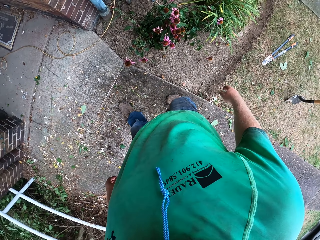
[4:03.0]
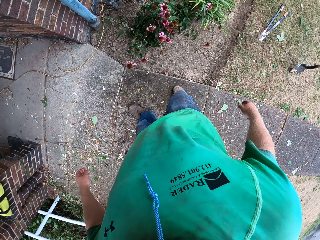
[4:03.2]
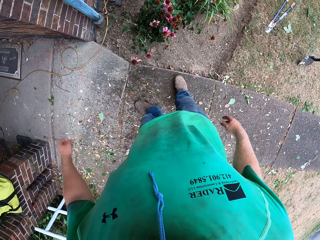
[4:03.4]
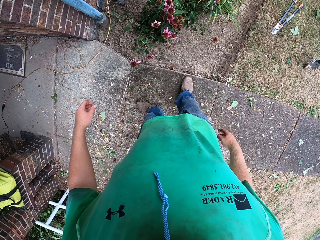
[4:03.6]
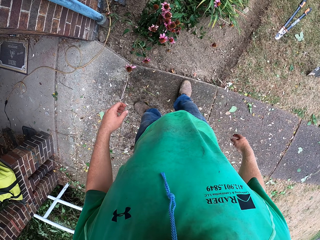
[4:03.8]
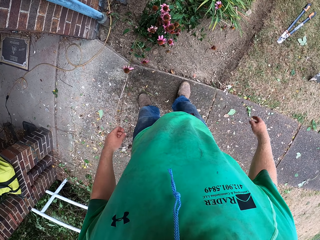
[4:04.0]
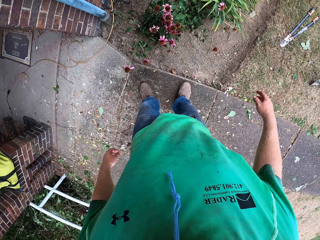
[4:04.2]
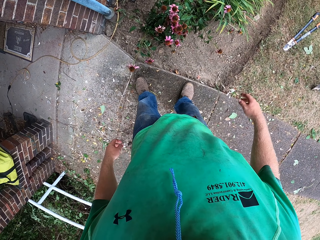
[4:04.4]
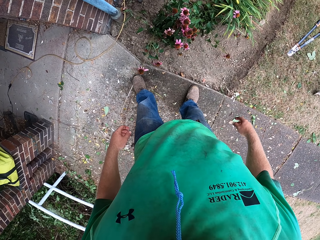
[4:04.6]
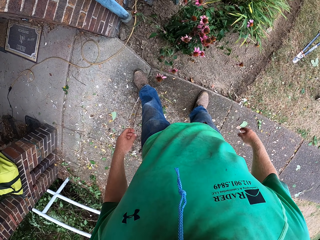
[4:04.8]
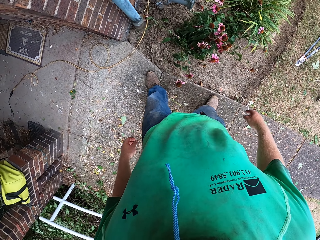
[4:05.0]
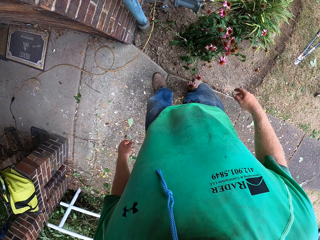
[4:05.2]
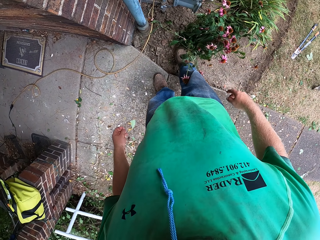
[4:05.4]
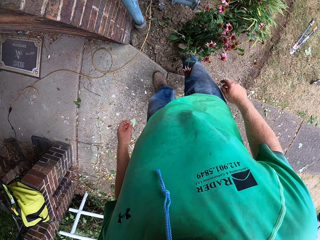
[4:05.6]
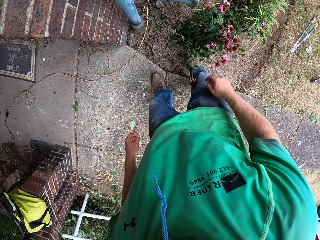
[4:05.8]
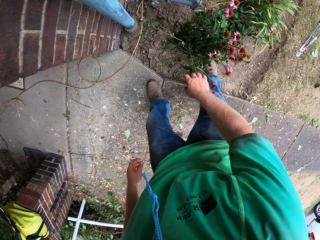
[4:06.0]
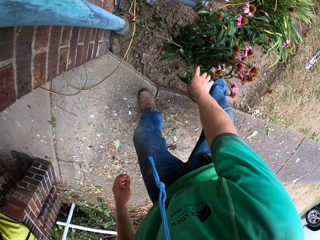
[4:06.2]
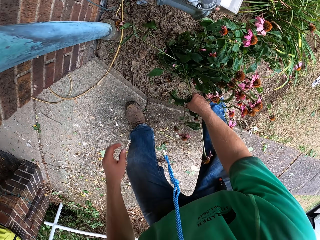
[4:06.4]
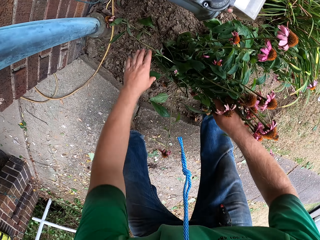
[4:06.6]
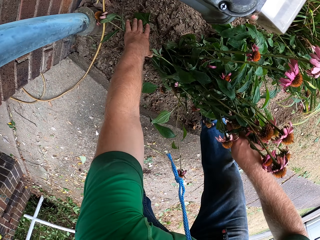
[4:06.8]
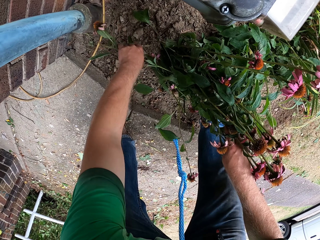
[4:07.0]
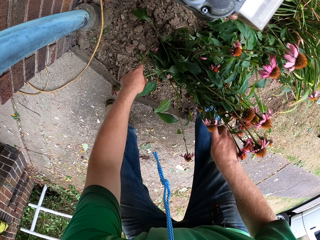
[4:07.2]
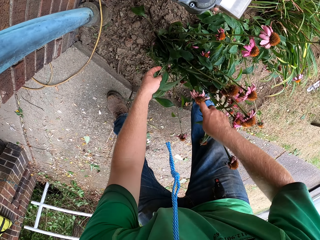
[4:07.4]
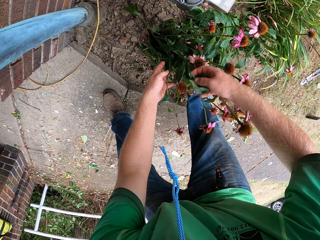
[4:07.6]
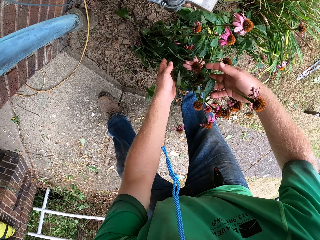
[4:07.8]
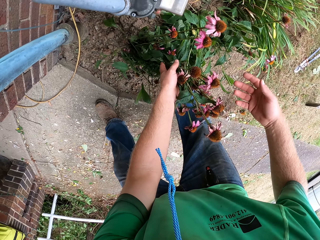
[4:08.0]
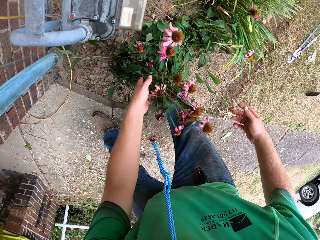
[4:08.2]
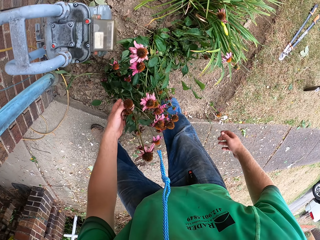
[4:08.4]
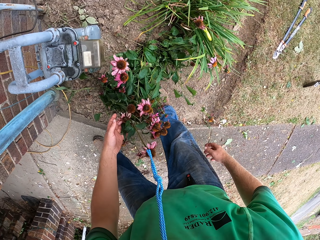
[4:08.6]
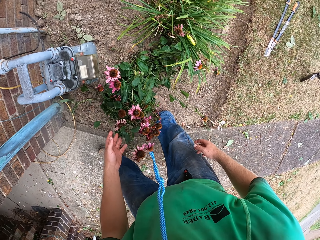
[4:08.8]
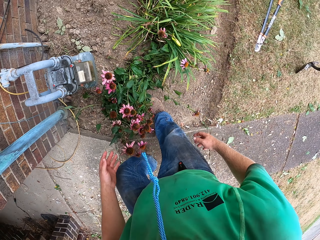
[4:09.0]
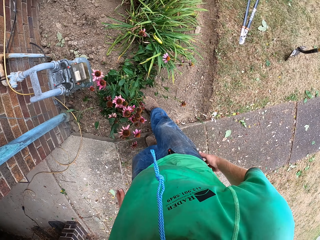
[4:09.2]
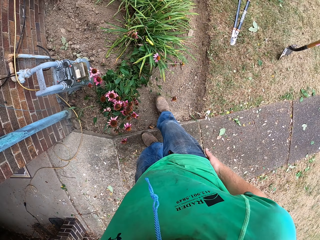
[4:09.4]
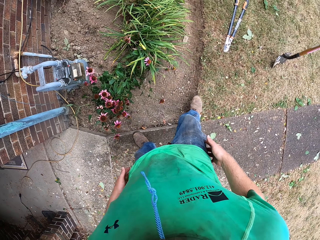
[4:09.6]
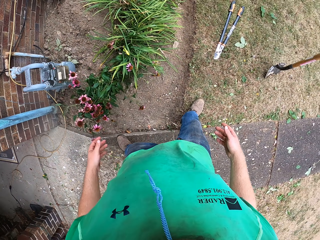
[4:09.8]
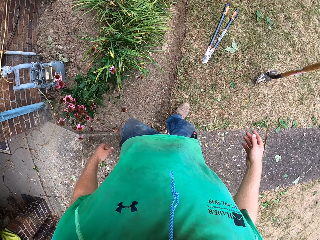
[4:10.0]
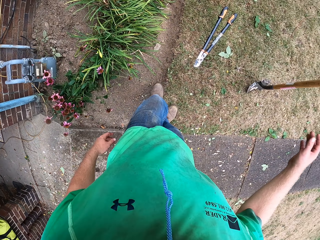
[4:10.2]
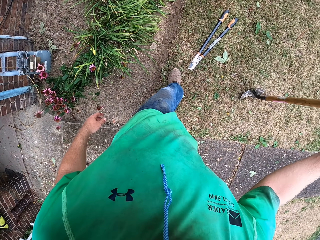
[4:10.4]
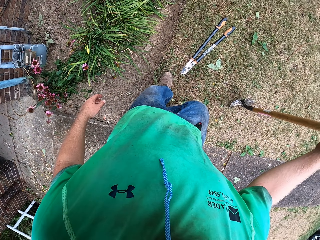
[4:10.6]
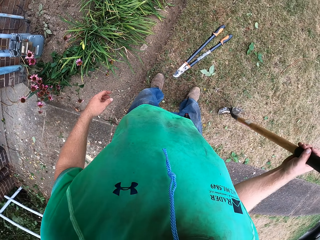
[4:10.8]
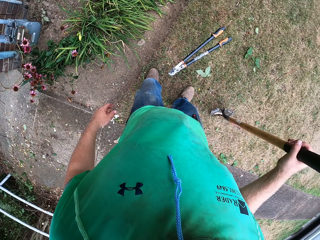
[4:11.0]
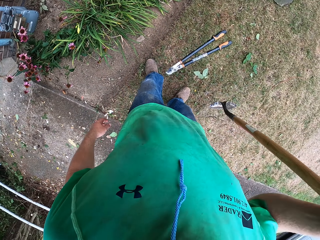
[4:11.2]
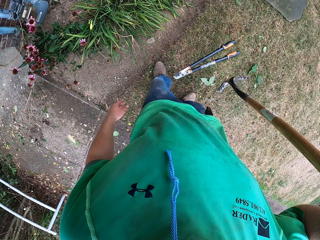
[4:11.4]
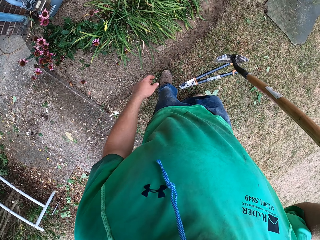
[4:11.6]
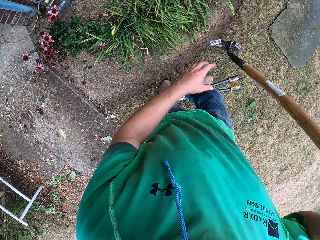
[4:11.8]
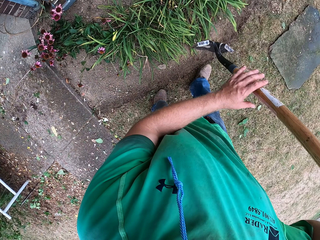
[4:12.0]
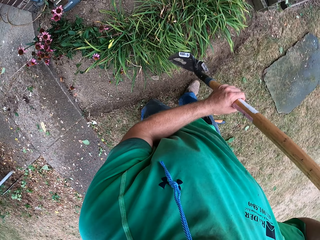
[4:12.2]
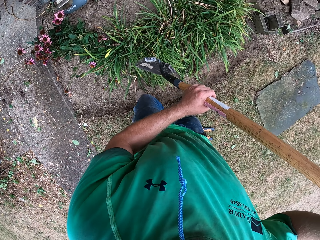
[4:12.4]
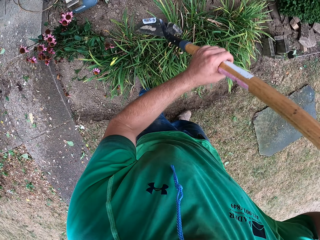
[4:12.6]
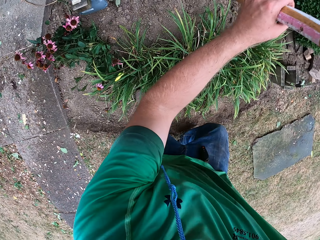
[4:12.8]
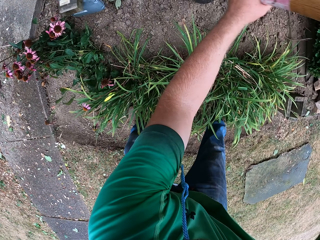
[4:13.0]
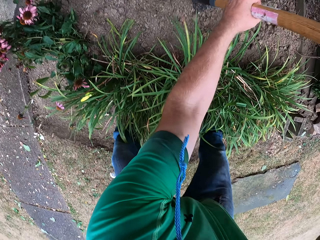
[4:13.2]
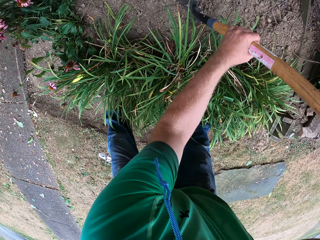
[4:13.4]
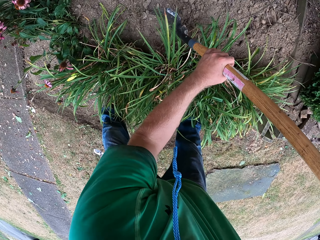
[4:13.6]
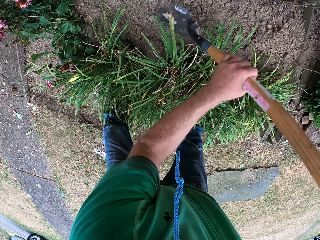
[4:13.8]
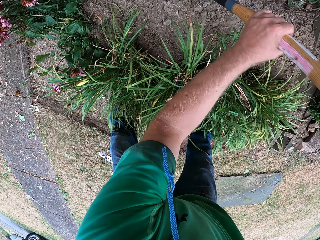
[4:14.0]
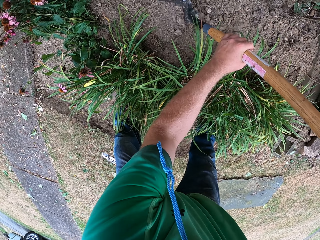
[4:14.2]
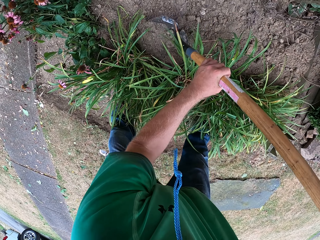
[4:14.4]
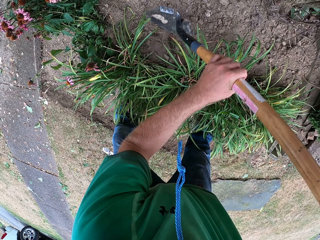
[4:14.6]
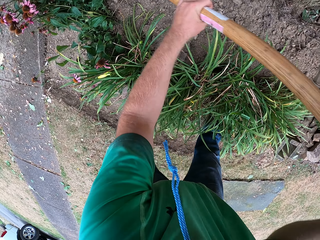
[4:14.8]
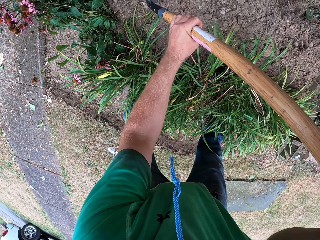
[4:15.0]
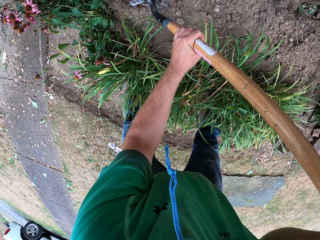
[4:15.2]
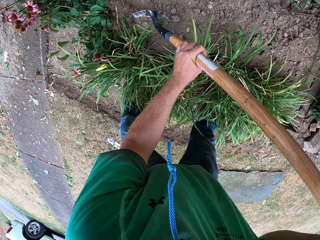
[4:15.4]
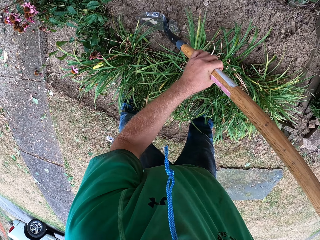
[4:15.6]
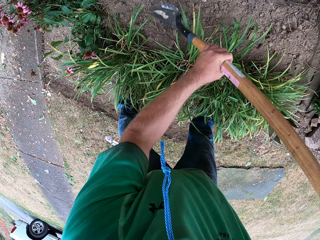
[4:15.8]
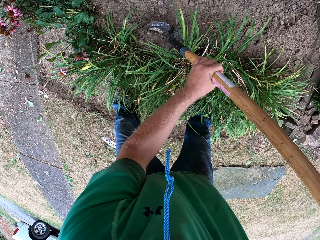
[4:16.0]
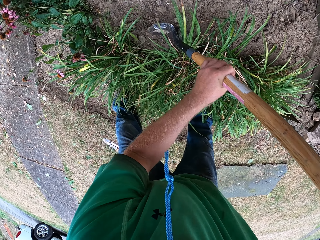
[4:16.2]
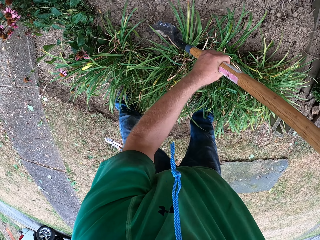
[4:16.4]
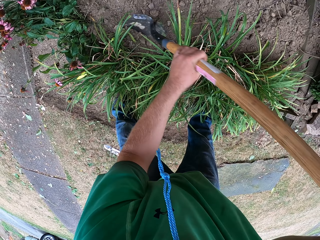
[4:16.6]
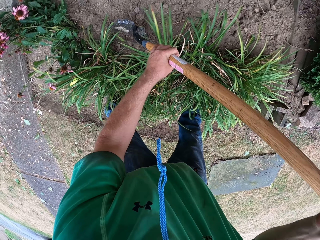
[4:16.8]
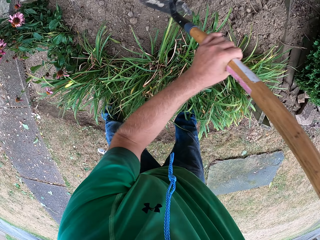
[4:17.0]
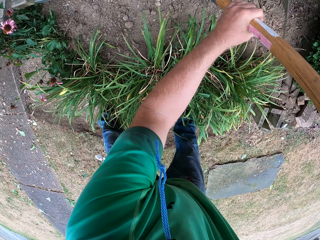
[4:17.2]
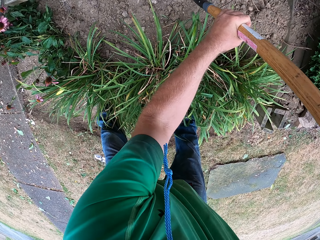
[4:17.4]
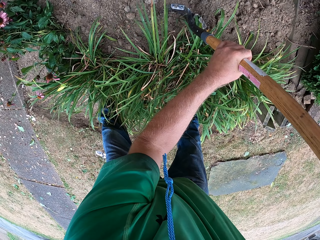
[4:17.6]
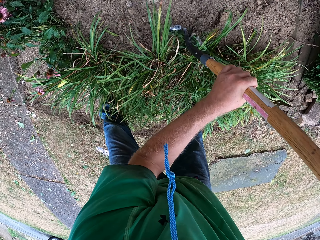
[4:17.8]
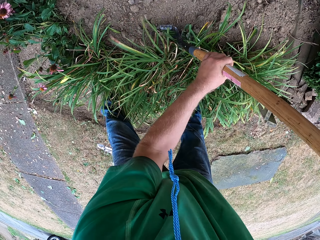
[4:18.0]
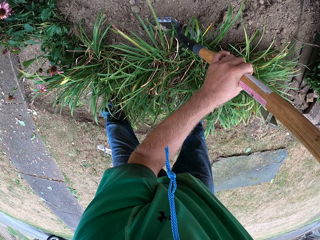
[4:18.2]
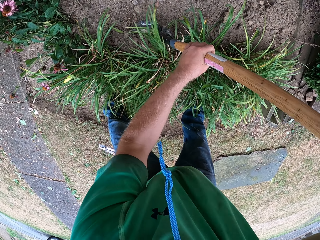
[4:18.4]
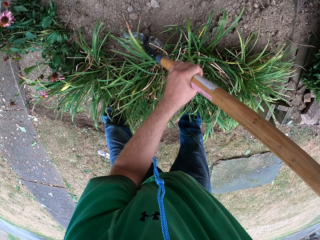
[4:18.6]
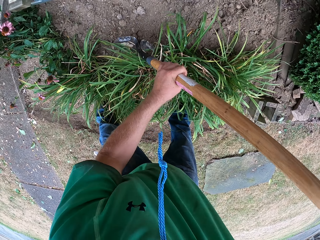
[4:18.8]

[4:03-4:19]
The camera wearer straightens the flower. He adjusts the plant on the floor with both hands. He walks. He picks up the shovel with his right hand. He covers the plant with soil. He tills the floor with the shovel with both hands.

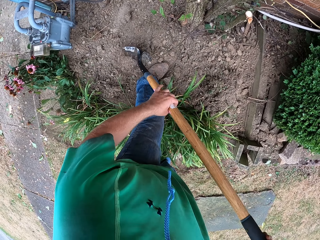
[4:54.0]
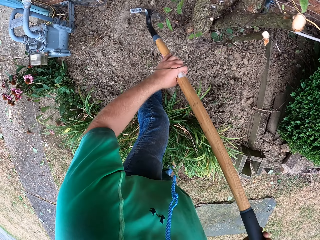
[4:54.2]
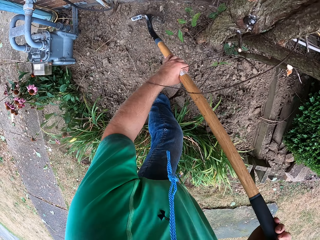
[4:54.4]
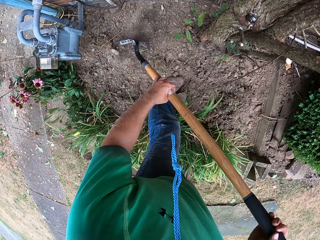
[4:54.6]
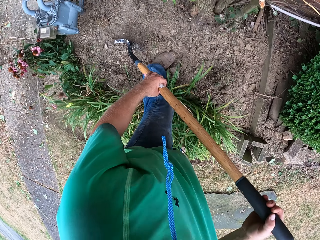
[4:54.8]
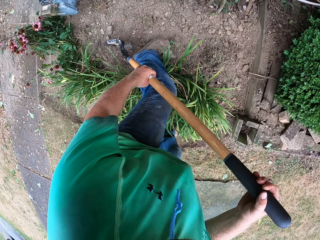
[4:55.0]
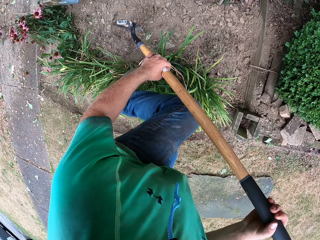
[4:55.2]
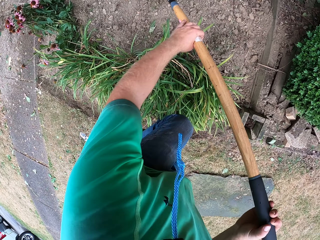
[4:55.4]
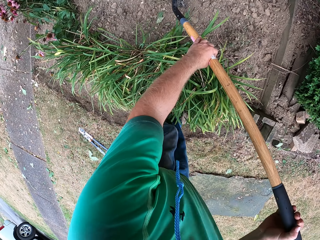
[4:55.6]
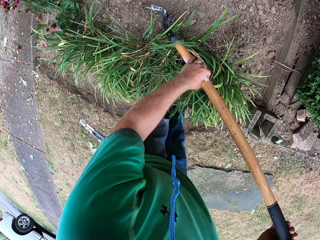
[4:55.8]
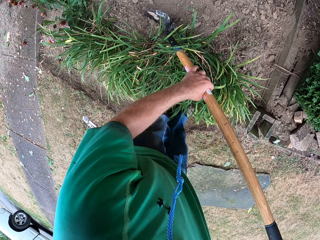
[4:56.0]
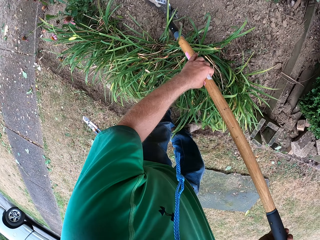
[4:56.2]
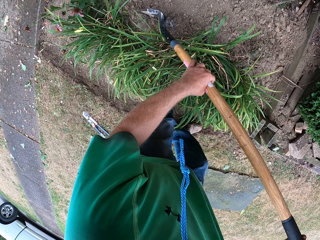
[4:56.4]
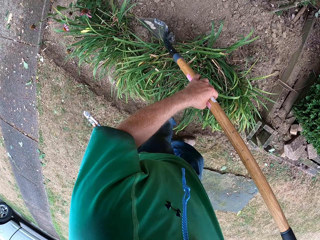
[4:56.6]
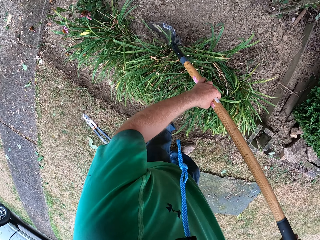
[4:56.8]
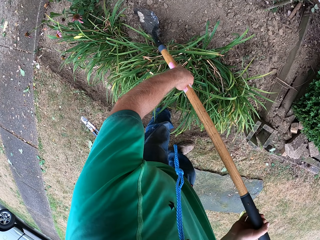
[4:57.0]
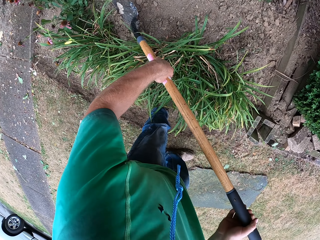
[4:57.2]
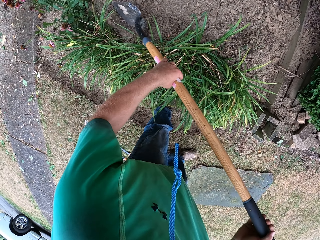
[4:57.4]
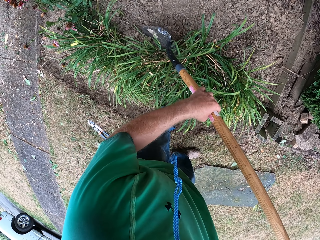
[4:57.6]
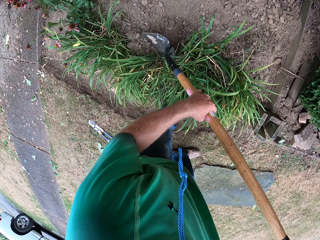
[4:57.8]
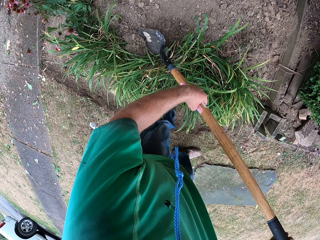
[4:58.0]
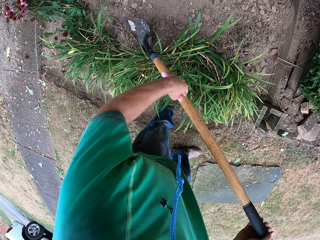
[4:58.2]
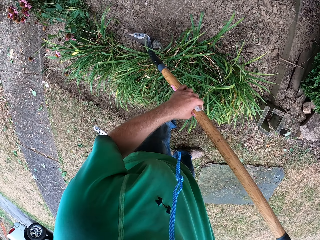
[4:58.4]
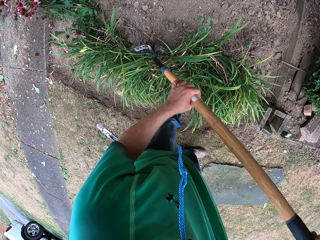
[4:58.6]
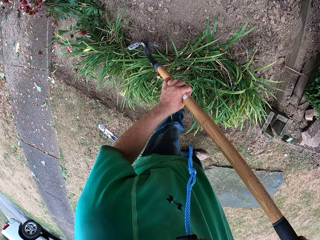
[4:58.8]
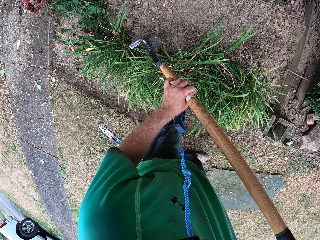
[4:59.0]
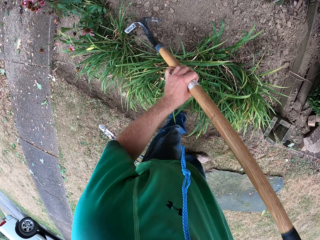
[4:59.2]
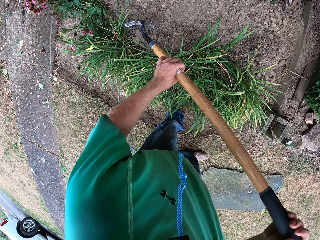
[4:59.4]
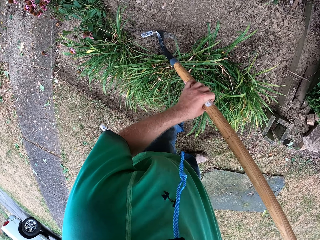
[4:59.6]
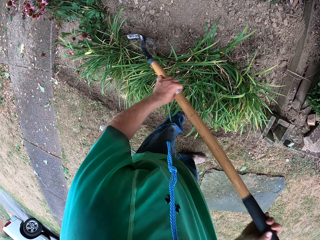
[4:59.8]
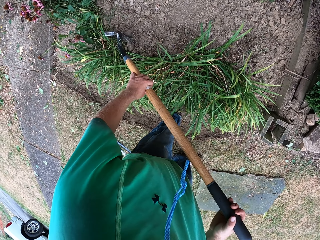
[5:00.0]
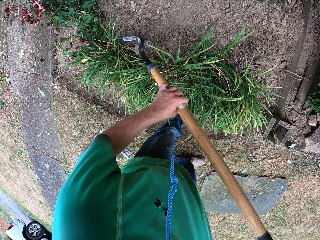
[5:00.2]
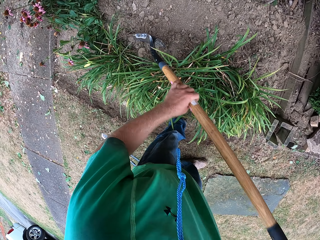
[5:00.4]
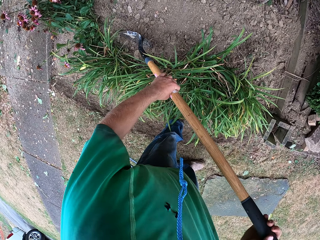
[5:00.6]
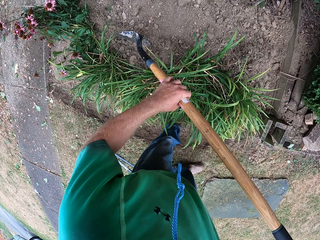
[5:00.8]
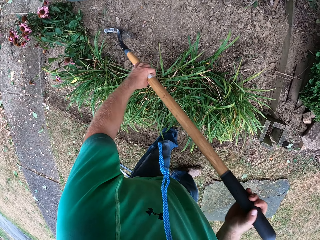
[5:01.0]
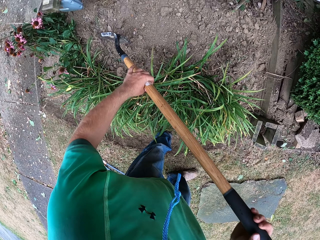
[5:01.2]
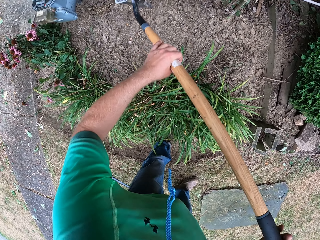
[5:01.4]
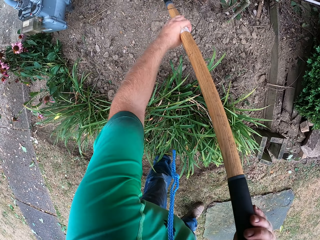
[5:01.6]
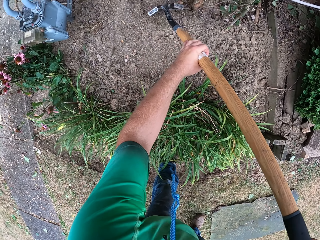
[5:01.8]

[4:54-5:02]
The camera wearer steps outside the flower bed. They spread soil in the flower bed with a spade.
